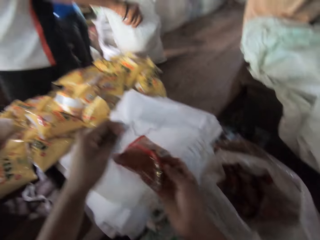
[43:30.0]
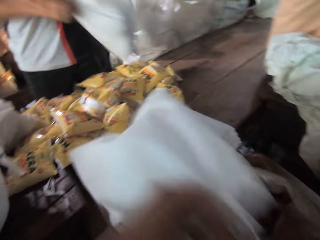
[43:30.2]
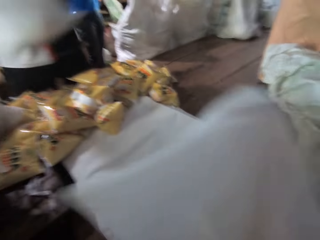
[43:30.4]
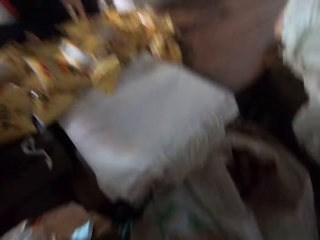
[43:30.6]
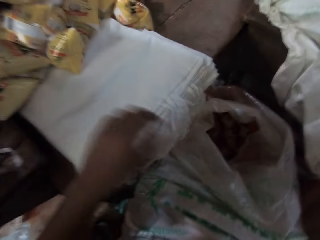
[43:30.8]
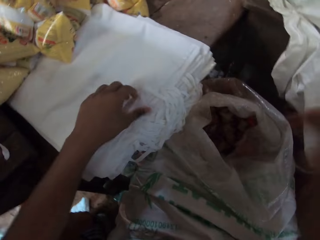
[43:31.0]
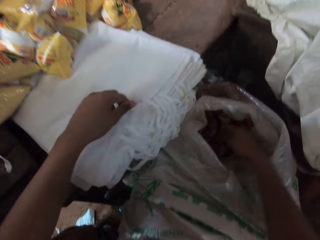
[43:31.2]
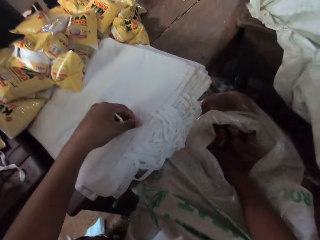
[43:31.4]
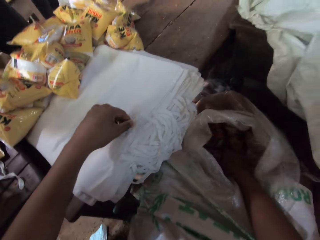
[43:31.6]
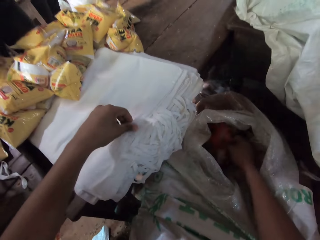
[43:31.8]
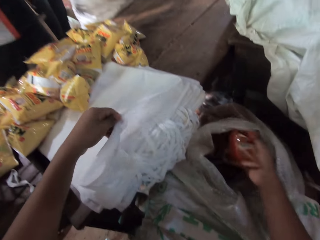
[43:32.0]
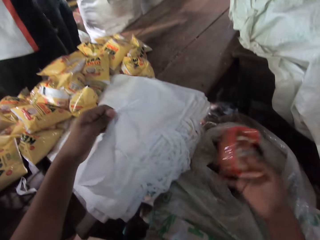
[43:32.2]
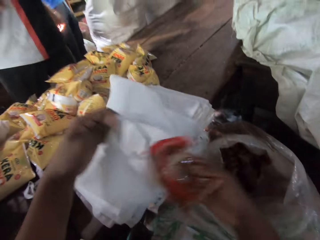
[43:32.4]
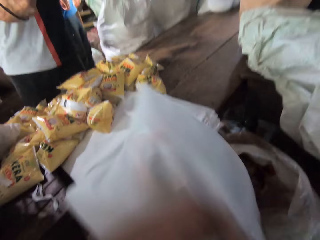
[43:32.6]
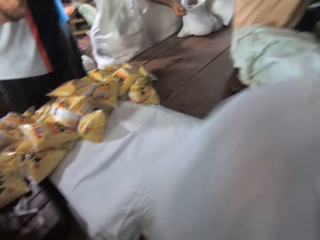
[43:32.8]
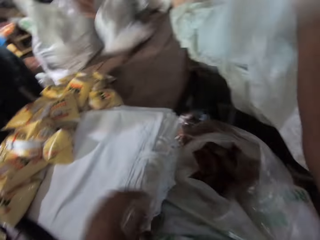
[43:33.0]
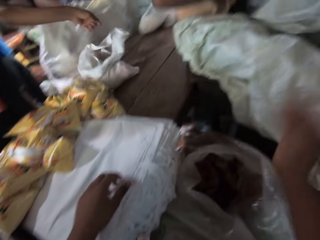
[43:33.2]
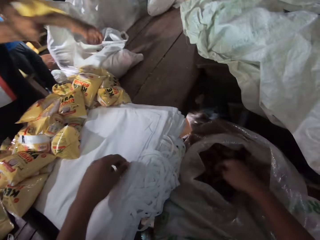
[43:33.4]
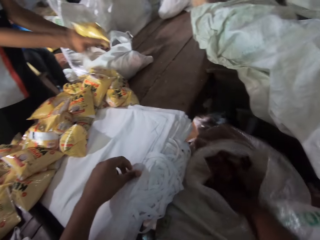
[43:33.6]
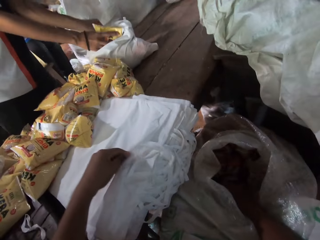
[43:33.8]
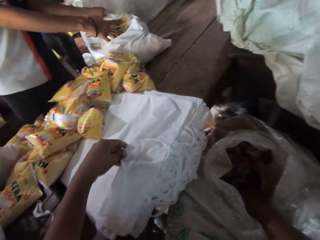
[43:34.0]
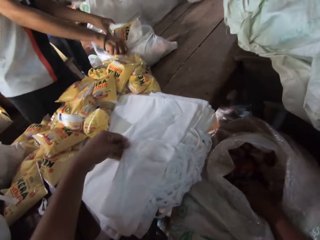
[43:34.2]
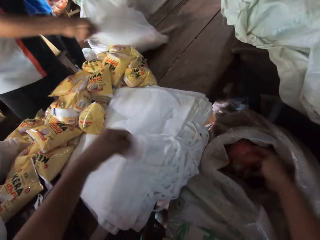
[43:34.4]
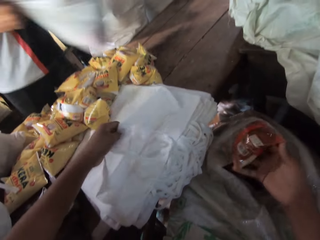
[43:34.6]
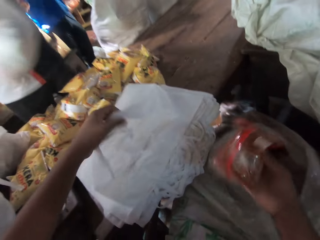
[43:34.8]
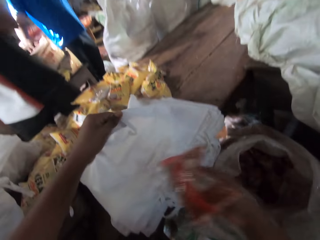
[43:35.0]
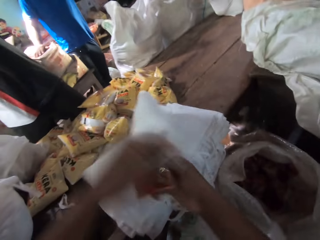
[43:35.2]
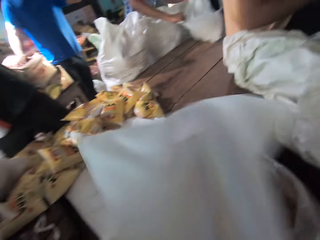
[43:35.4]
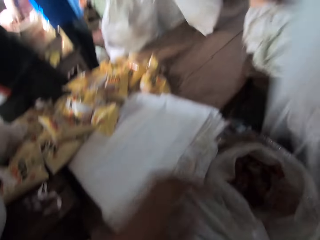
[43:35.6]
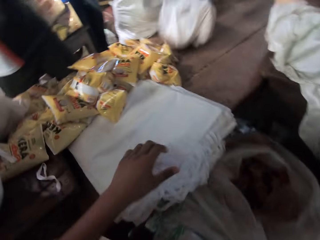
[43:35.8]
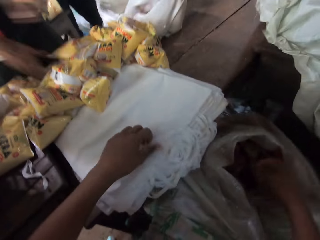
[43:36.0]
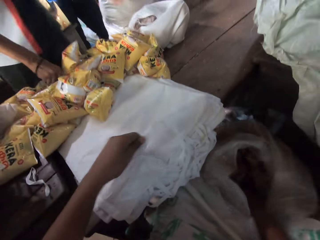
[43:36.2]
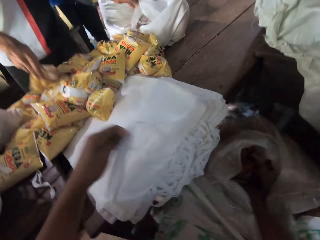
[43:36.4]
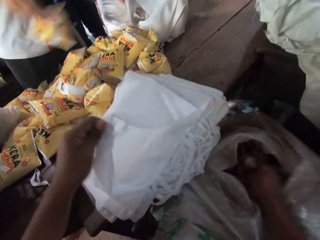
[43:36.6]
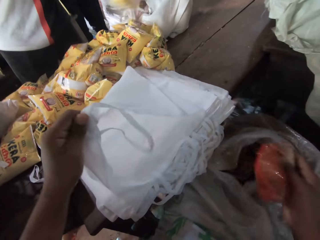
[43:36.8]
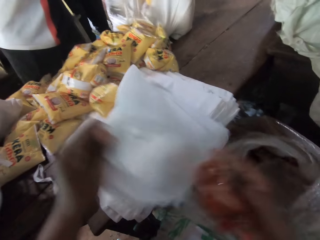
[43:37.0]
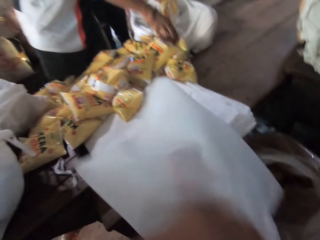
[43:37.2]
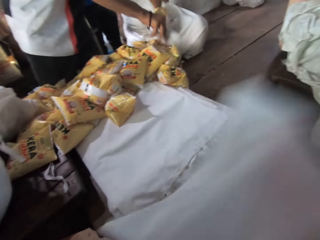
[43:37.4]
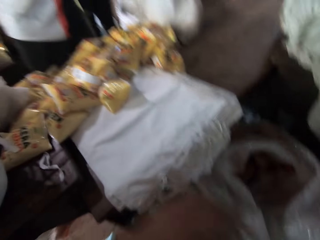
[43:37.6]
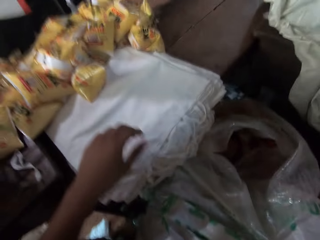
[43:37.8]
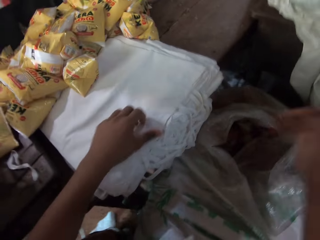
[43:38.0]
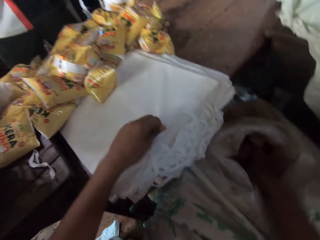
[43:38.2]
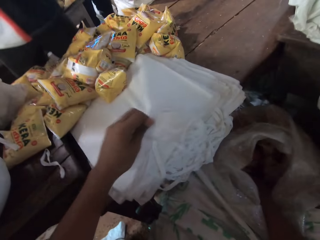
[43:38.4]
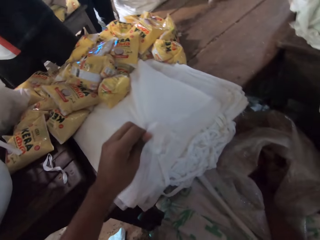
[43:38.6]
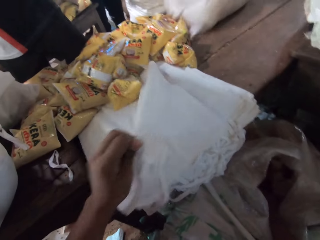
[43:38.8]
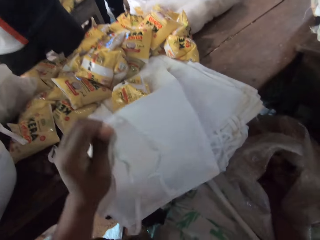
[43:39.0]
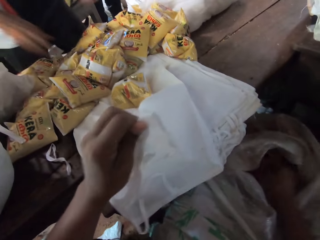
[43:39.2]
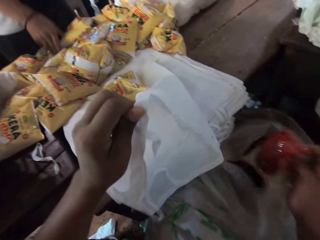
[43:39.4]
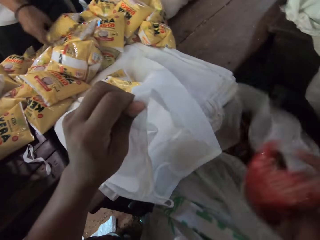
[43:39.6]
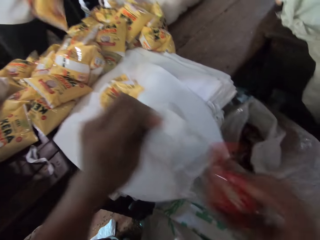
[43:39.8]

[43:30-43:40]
The camera wearer drops the food item in his right hand into the packing bag in his left hand. He picks a food item from the sack on the floor with his right hand. He drops the food item in his right hand into the packing bag in his left hand. He throws the packing bag in his right hand on the table. The man picks a sachet of oil on the table with his right hand into the packing bag on the table. The camera wearer picks a food item from the sack on the floor with his right hand. The man drops the sachet of oil in his right hand into the packing bag on the table. The camera wearer drops the food item in his right hand into the packing bag in his left hand. He throws the packing bag in his right hand on the table. The man picks a sachet of oil on the table with his right hand. The camera wearer picks a food item from the sack on the floor with his right hand. The man drops the sachet of oil in his right hand into the packing bag on the table. The camera wearer drops the food item in his right hand into the packing bag in his left hand. He throws the packing bag in his right hand on the table. He picks a food item from the sack on the floor with his right hand.

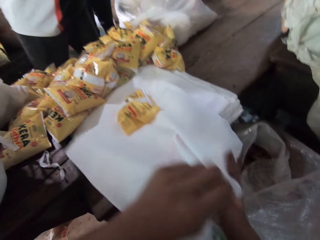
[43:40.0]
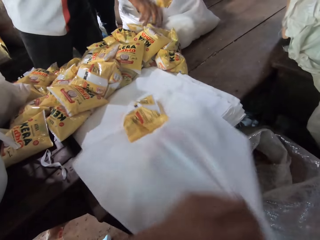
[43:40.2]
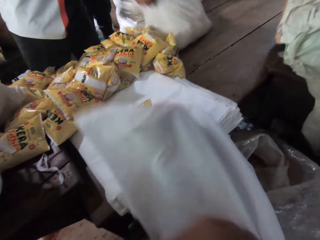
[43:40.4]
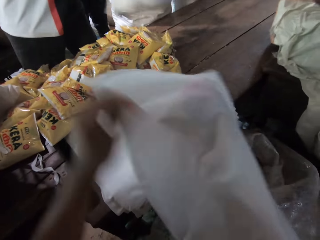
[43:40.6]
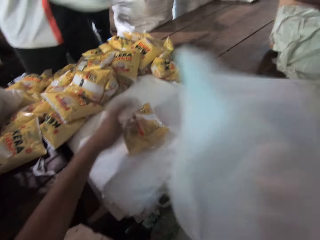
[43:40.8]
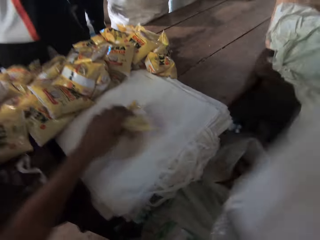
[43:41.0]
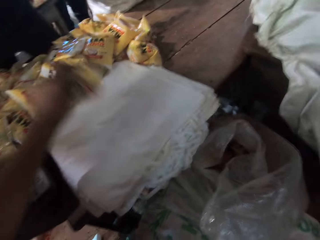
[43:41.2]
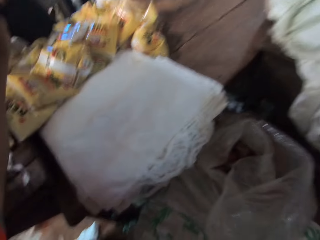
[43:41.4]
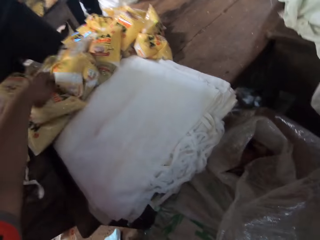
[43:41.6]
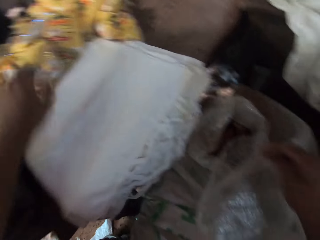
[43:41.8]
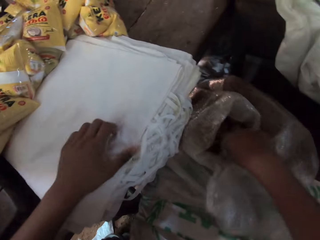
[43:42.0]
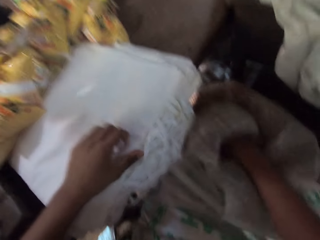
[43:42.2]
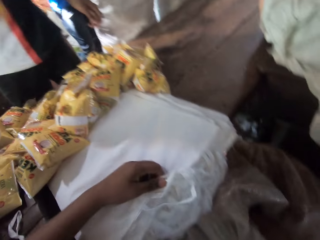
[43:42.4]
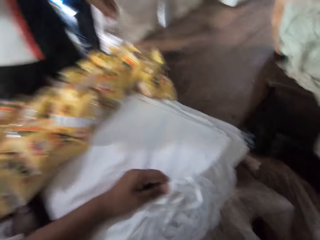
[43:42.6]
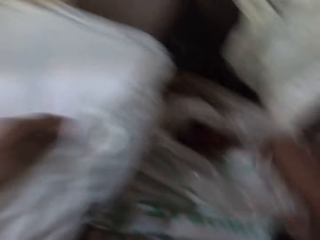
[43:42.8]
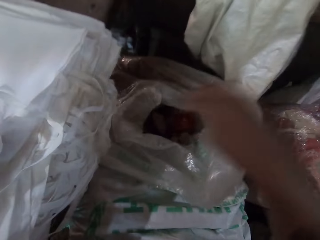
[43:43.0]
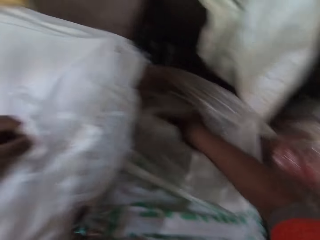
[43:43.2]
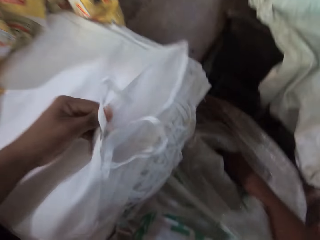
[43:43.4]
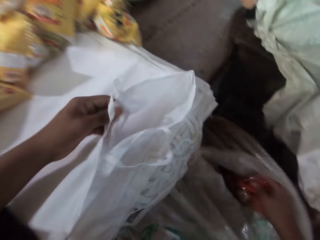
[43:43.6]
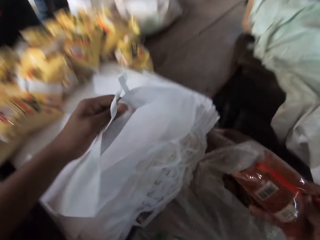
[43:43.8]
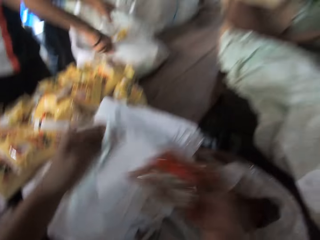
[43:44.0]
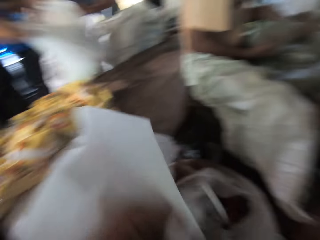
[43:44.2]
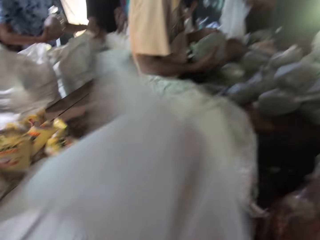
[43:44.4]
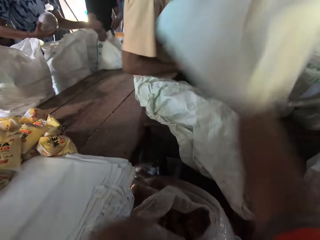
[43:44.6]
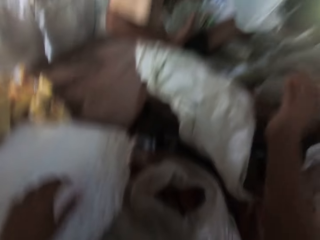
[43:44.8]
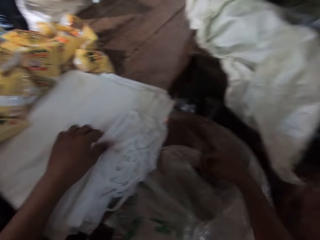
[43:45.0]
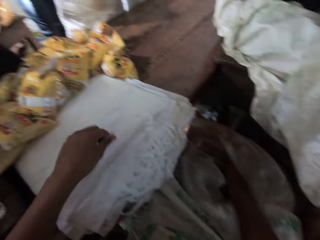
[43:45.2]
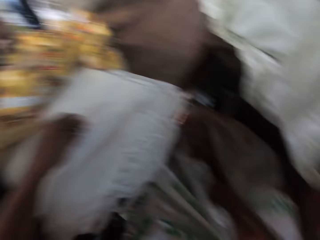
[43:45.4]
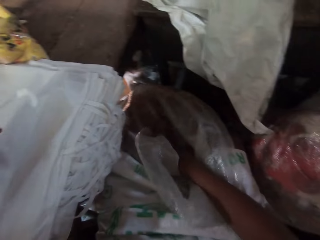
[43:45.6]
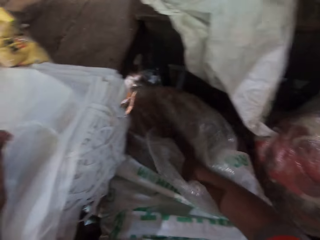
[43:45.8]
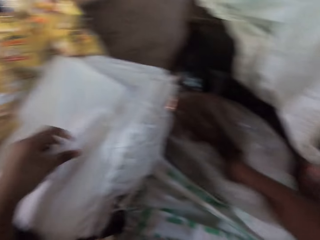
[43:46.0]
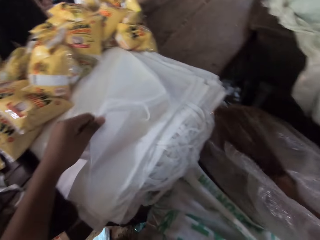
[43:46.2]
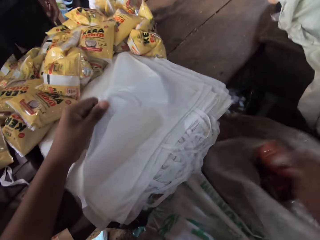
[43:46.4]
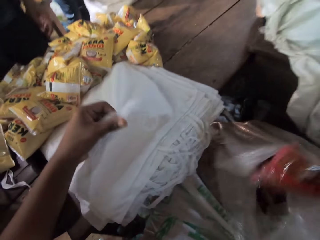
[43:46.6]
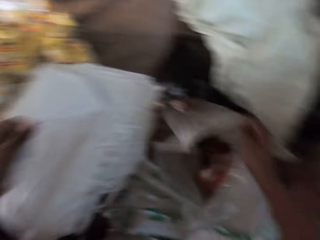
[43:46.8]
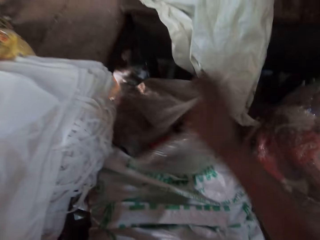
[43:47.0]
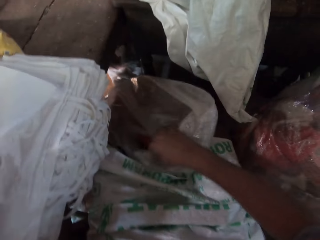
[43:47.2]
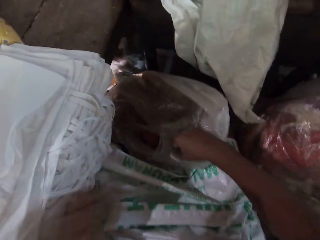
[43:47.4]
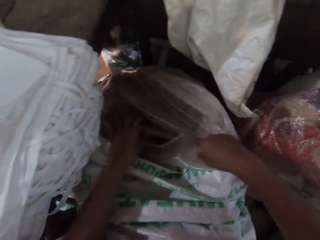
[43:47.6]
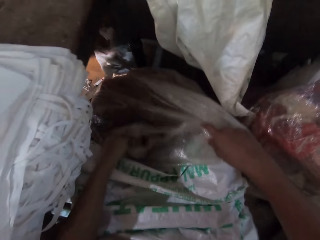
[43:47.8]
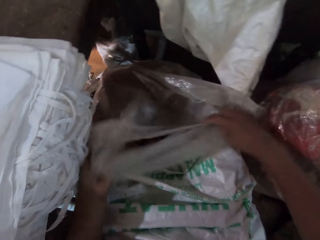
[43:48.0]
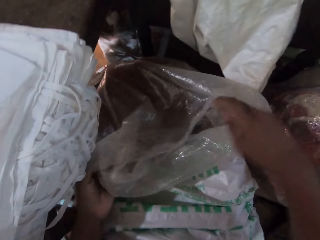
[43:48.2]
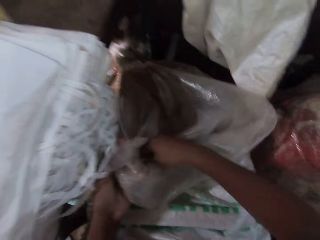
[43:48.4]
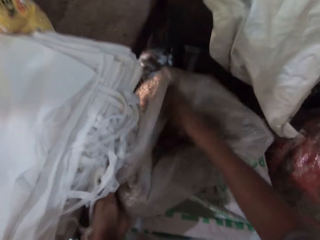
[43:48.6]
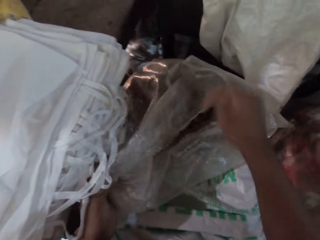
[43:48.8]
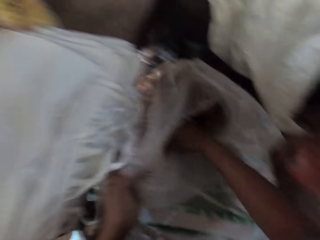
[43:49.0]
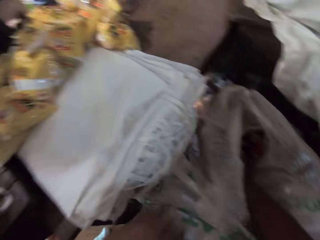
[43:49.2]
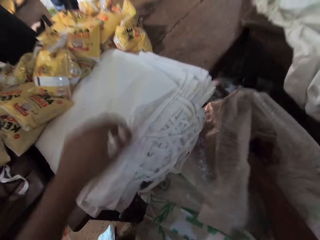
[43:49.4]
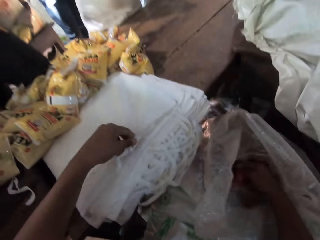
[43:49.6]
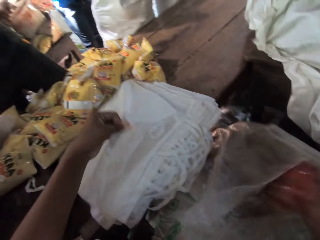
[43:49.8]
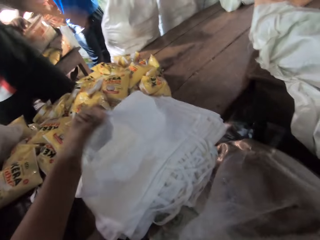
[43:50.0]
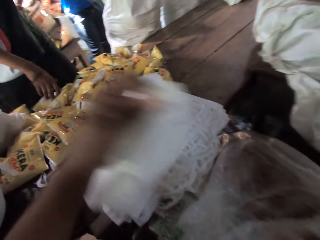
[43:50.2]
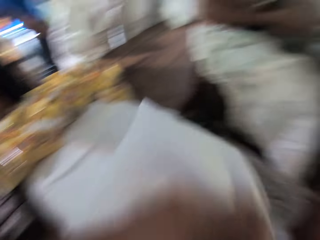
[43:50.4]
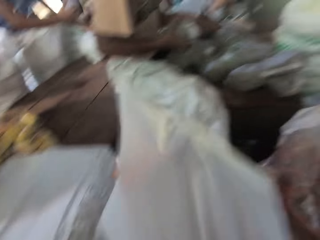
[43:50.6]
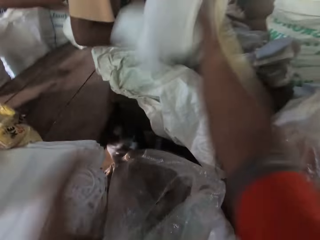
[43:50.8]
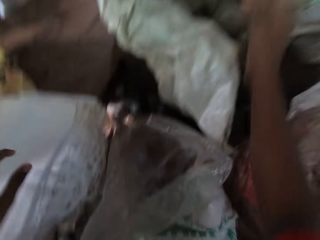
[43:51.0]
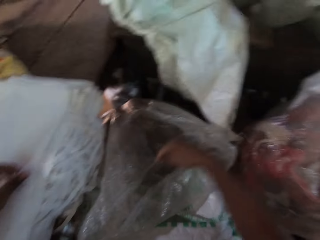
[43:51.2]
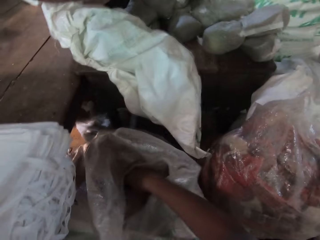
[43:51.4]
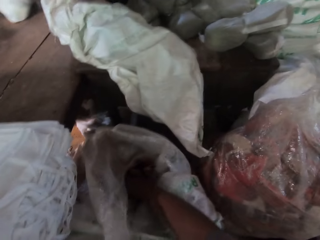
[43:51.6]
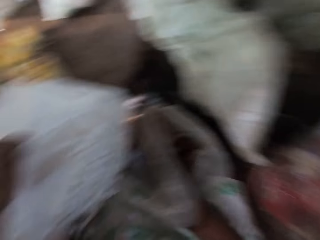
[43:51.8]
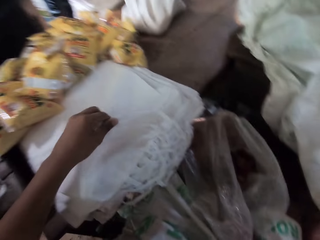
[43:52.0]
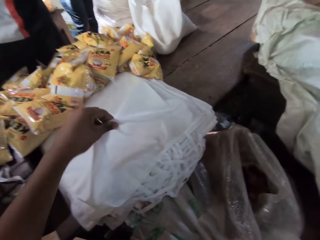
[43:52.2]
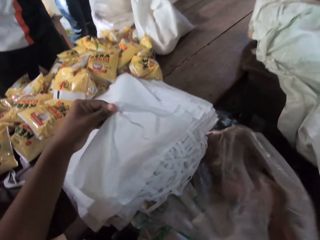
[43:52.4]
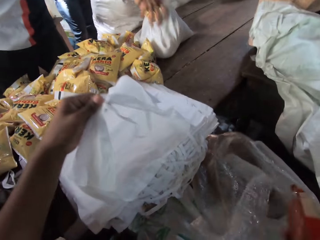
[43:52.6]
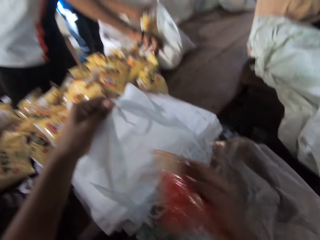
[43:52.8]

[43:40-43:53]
The man picks a sachet of oil on the table with his right hand. The camera wearer drops the food item in his right hand into the packing bag in his left hand. The man drops the sachet of oil in his right hand into the packing bag on the table. The camera wearer moves a pack of oil on the packing bag with his left hand. He throws the packing bag in his right hand on the table. He picks a food item from the sack on the floor with his right hand into the packing bag in his left hand. The man moves the packing bag on the table with his hands. The camera wearer drops the food item in his right hand into the packing bag in his left hand. He throws the packing bag in his right hand on the table. He picks a food item from the sack on the floor with his right hand. He drops the food item in his right hand into the packing bag in his left hand. He throws the packing bag in his right hand on the table. He picks a food item from the sack on the floor with his right hand.
